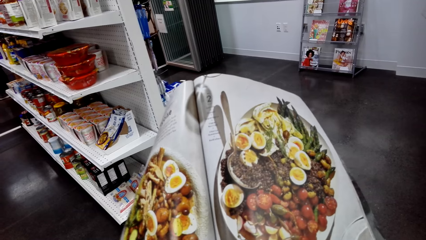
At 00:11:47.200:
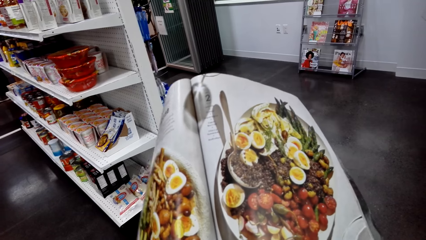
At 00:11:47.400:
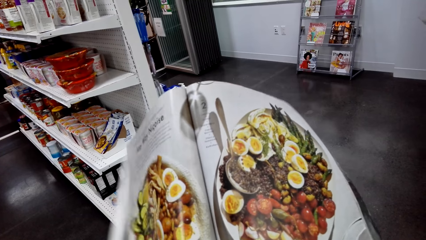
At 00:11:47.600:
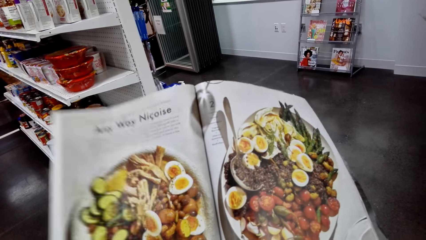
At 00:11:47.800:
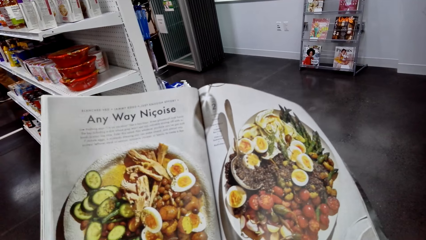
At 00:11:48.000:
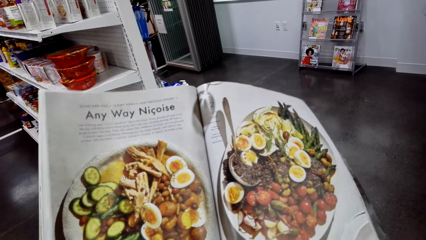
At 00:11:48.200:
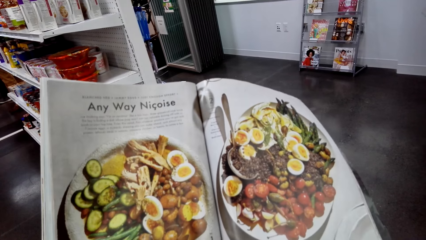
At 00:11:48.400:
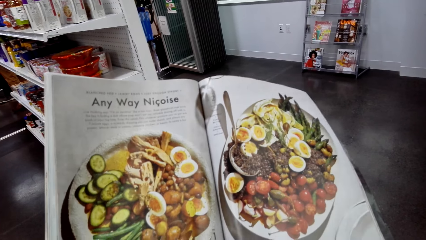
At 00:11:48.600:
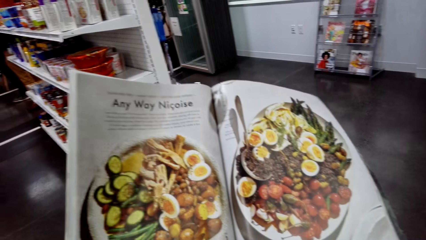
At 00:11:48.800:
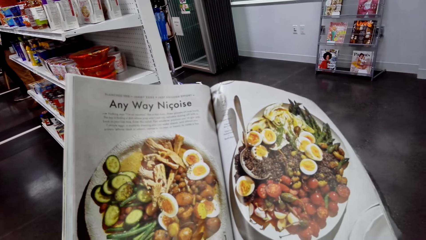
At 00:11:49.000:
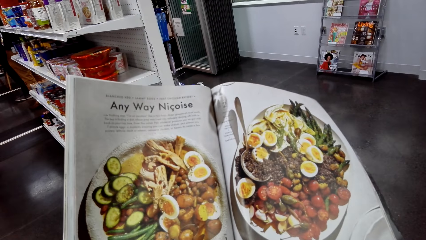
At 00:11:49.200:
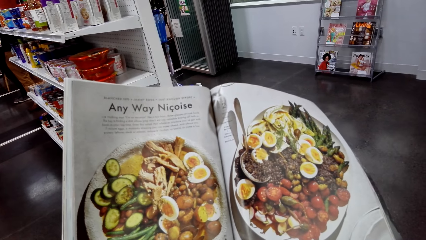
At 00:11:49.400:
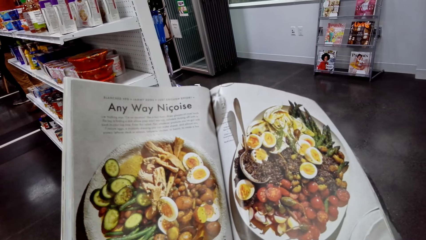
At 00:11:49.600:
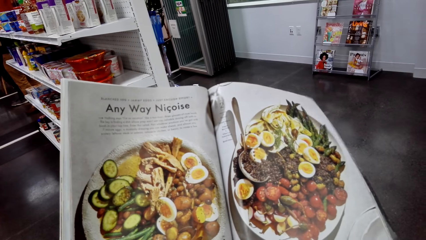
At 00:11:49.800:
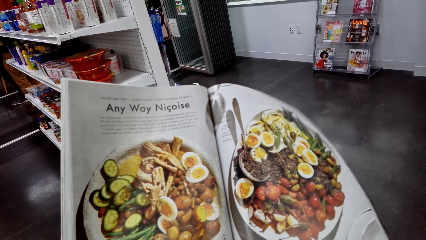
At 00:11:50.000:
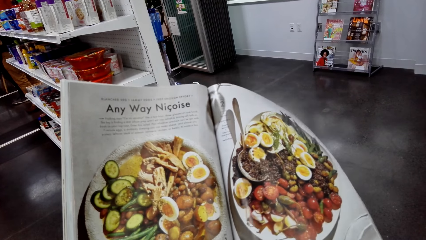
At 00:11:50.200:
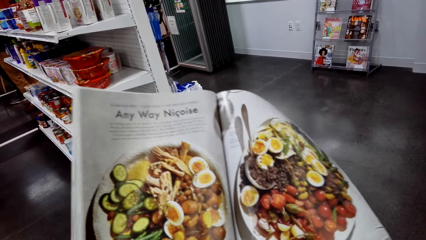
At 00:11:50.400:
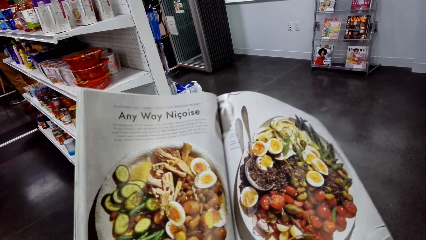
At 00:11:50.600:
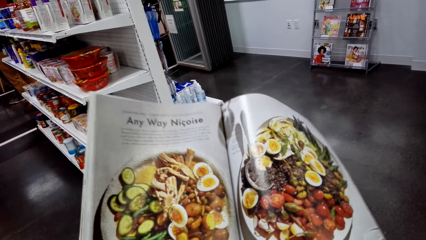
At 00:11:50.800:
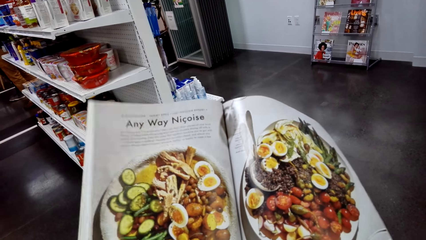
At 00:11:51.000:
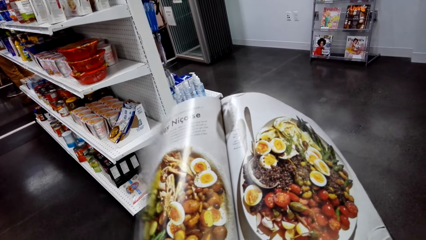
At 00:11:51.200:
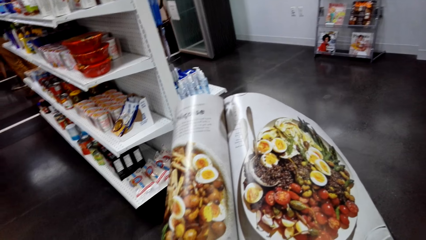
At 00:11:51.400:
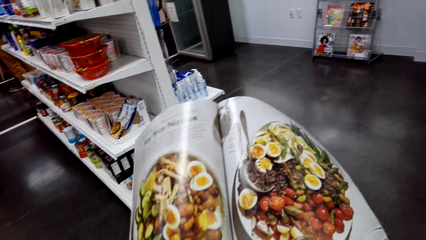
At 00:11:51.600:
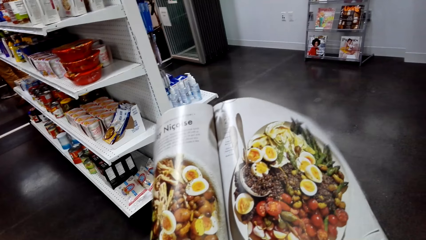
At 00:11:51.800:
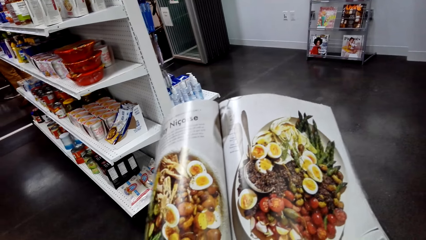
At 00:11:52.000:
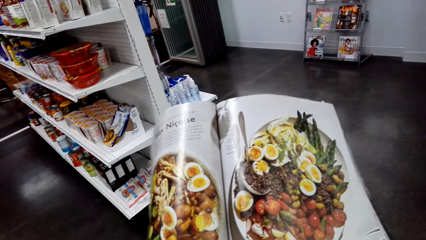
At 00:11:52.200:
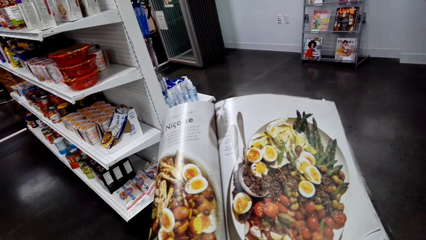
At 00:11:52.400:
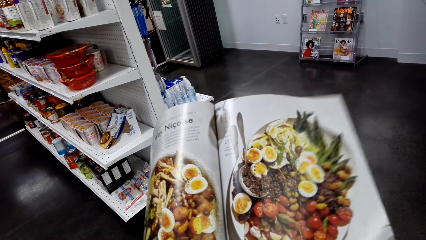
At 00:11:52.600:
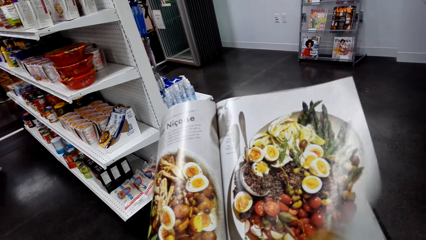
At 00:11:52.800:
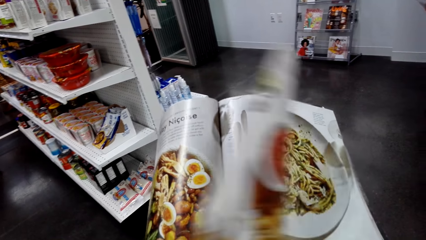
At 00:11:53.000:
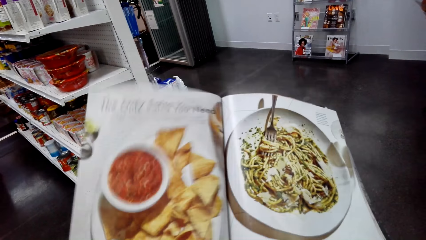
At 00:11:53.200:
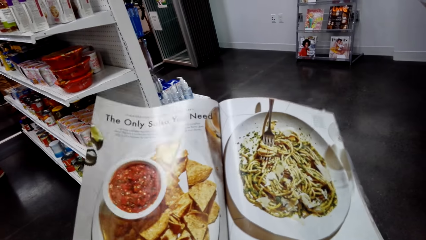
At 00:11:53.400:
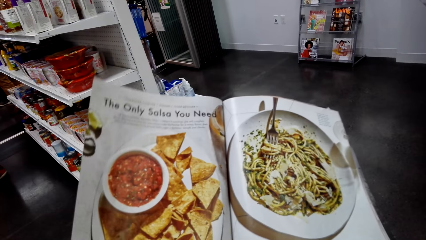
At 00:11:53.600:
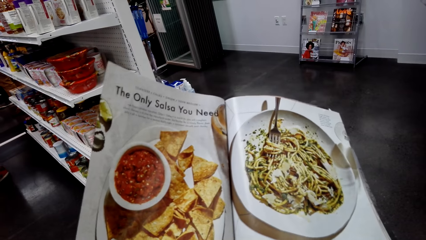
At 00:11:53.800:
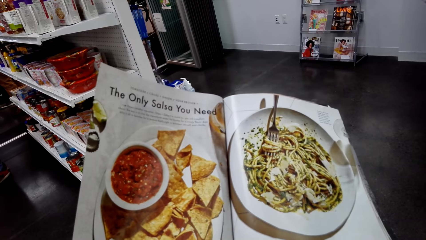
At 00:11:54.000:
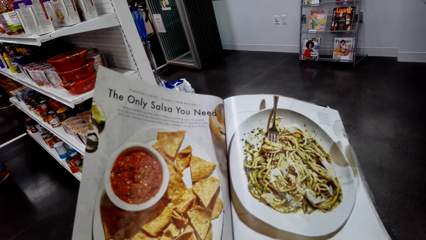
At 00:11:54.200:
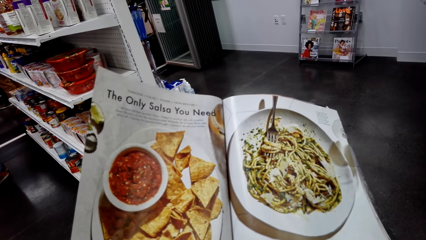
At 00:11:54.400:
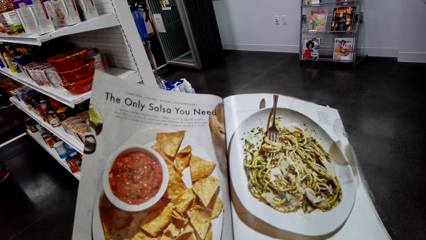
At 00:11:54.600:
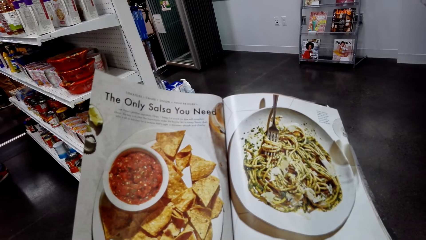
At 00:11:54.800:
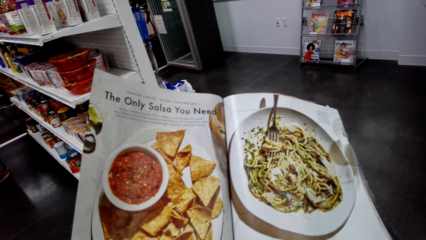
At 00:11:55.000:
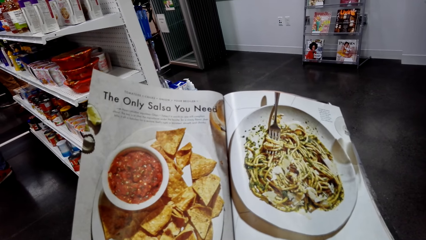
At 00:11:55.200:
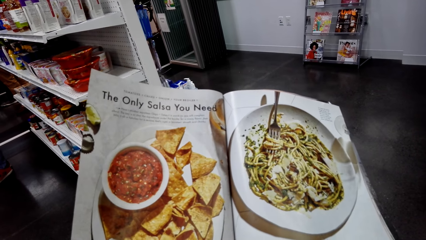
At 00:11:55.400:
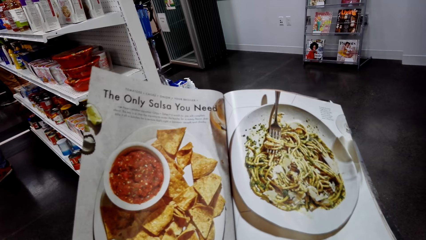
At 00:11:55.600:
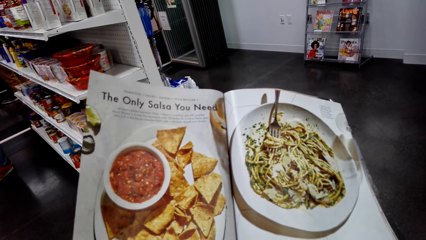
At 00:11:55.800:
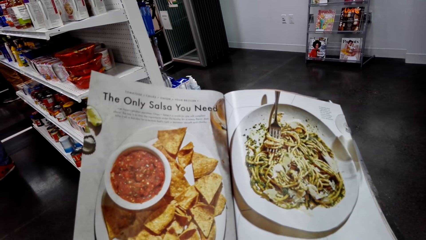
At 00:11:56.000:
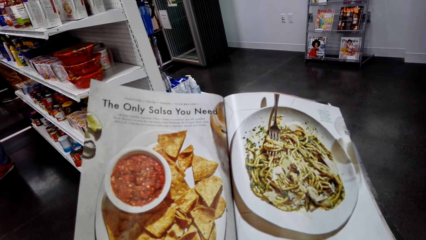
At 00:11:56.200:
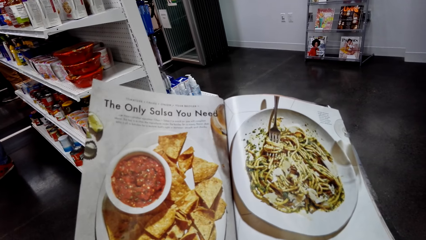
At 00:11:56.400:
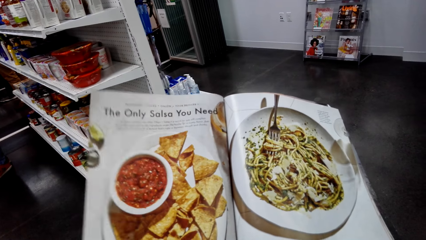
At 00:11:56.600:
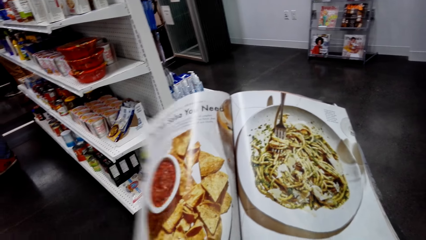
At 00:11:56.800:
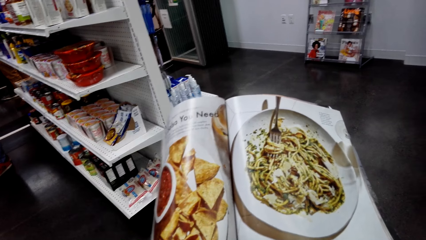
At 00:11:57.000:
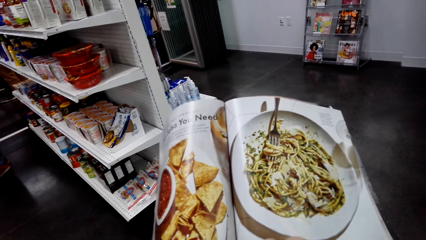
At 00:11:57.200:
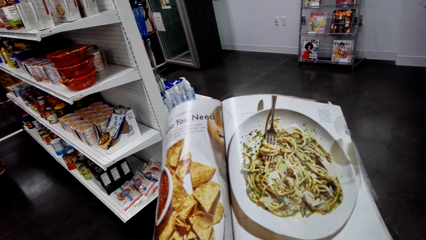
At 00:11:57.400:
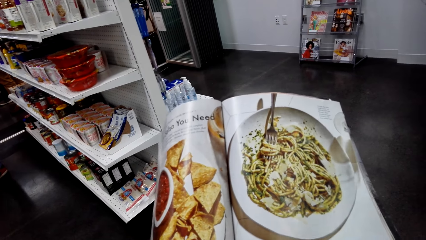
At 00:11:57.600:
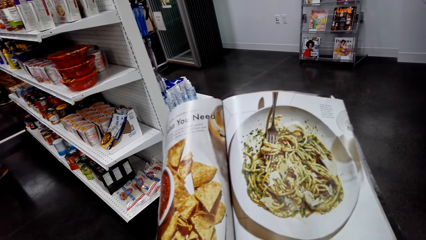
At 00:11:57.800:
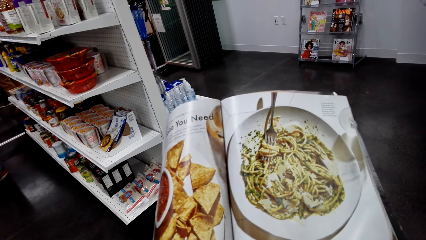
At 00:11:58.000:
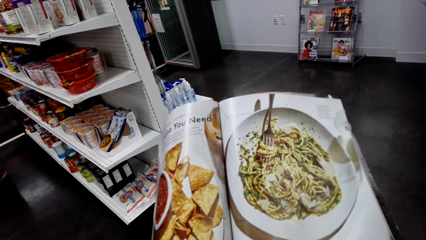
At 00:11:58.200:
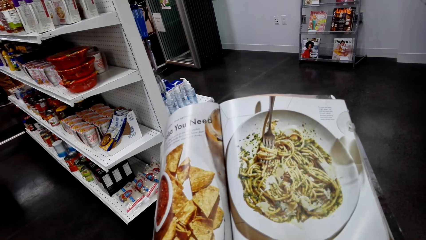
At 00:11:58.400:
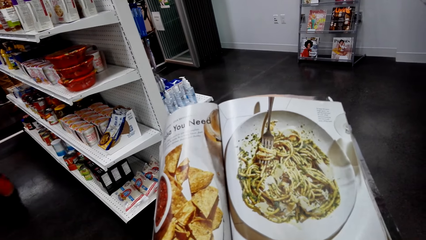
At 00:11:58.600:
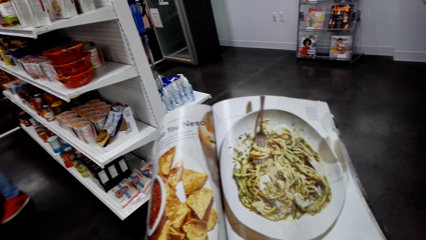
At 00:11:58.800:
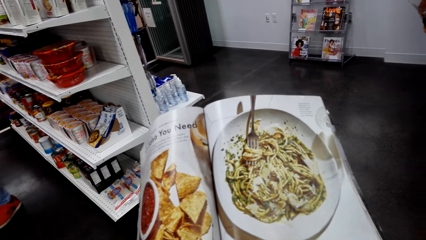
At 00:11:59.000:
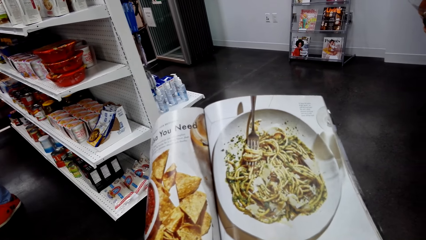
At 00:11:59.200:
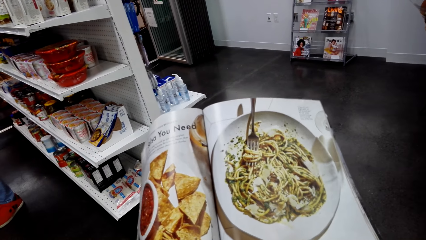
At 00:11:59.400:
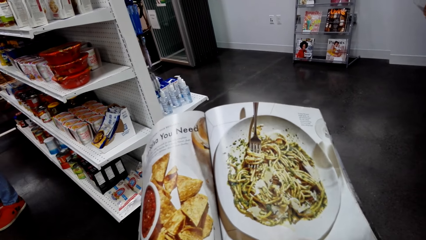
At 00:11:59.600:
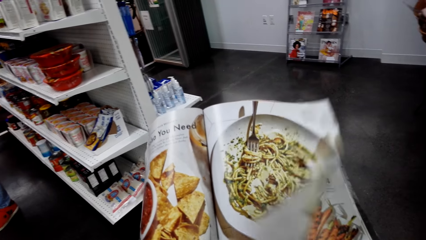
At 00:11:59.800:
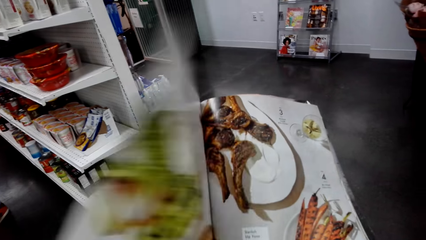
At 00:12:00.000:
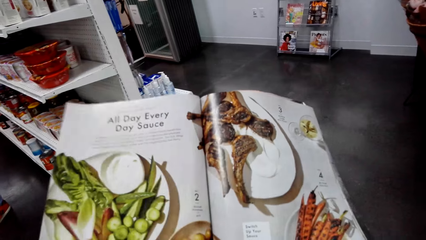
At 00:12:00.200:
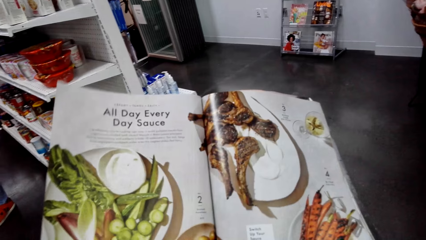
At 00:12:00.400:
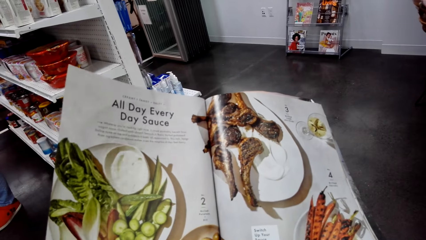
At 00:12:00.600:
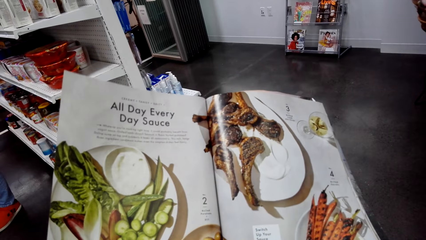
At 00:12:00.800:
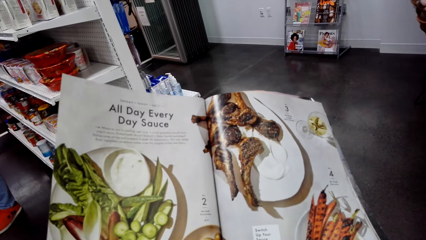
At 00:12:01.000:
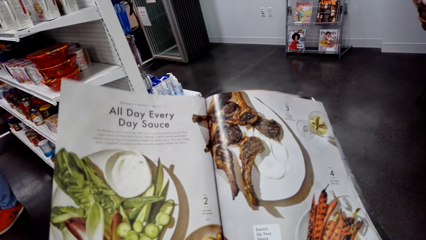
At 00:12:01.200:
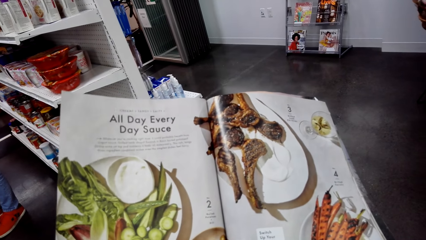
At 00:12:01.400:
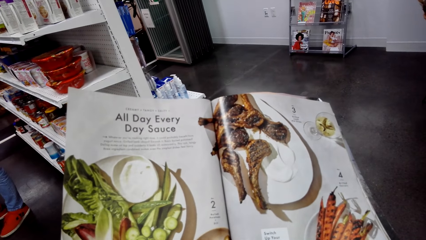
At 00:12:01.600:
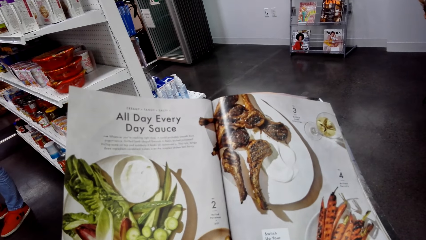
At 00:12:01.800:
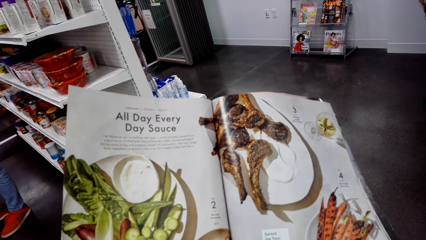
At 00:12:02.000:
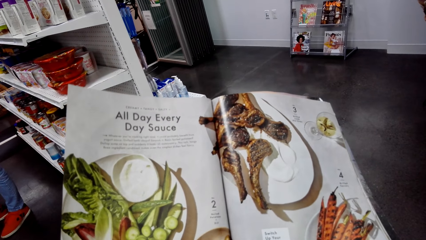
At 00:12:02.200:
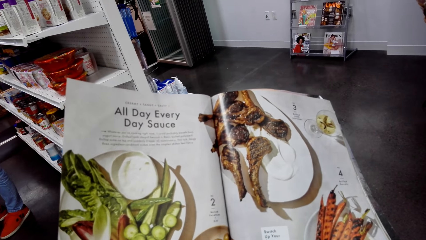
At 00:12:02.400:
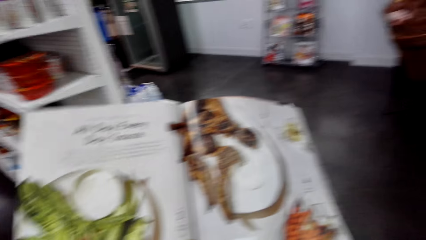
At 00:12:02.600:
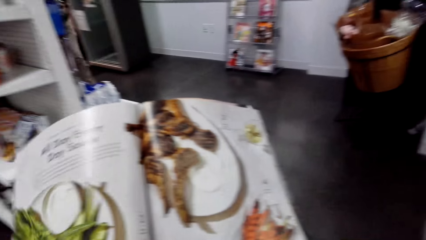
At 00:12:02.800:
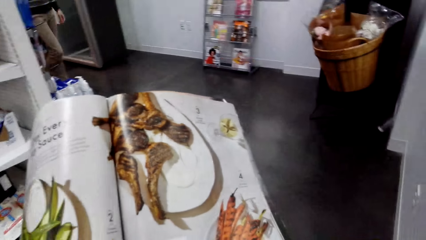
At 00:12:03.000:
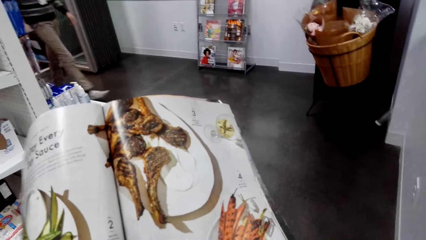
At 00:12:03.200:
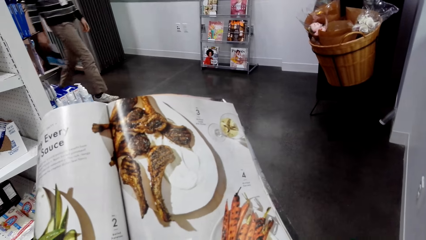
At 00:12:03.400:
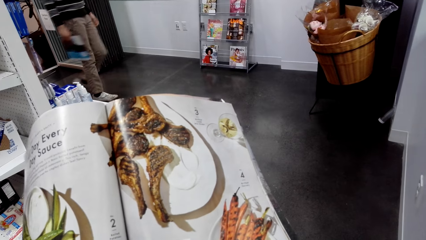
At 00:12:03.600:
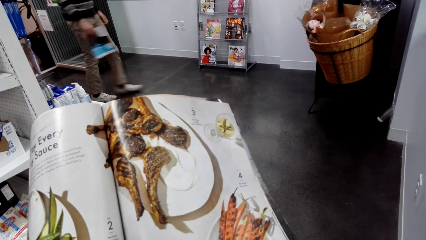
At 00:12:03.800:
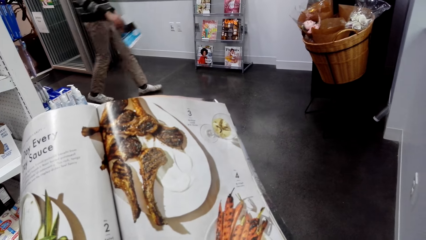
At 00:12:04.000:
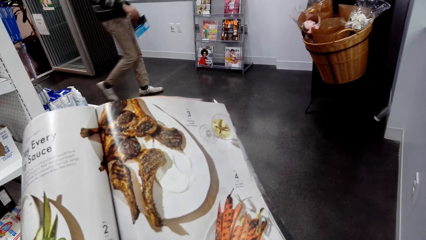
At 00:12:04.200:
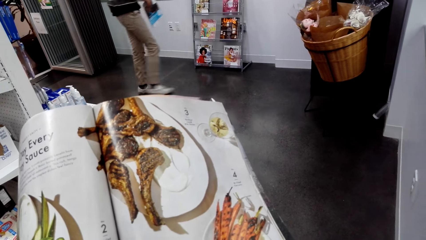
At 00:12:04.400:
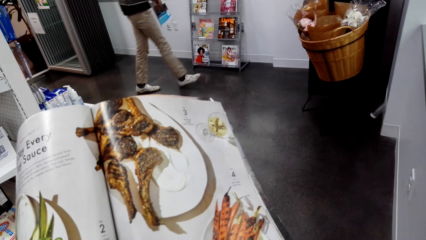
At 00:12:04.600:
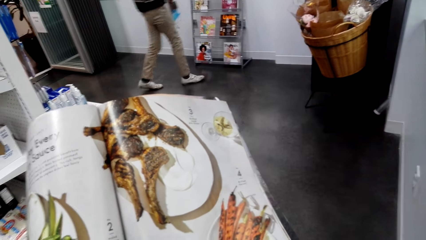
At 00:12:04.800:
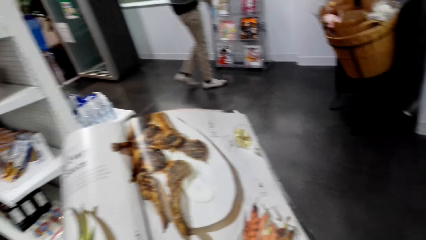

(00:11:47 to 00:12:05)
The camera wearer opens a page in the booklet brochure. They look at the open page of the booklet brochure. They open a page in the booklet brochure. They look at the open page of the booklet brochure. A man walks into the room.
